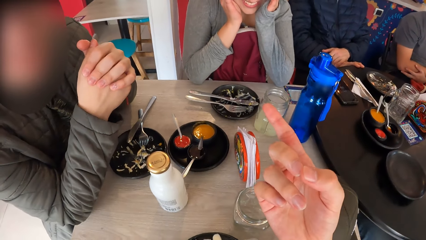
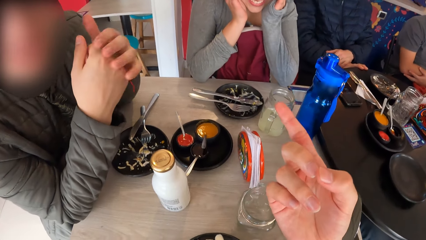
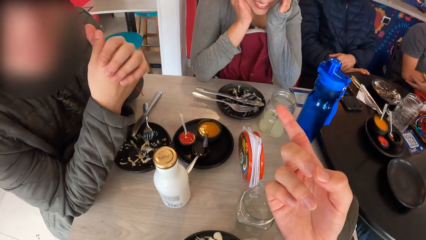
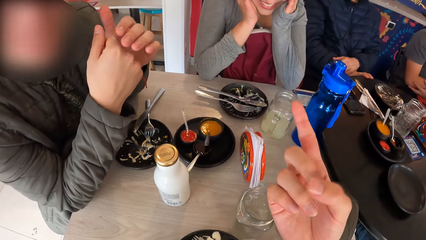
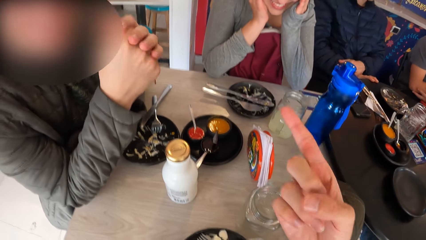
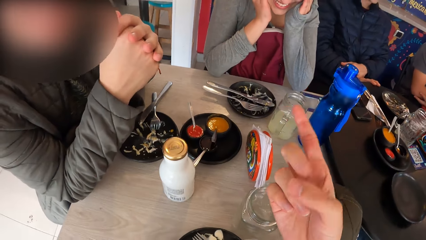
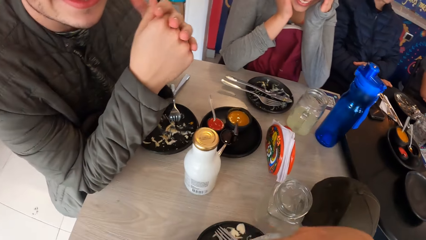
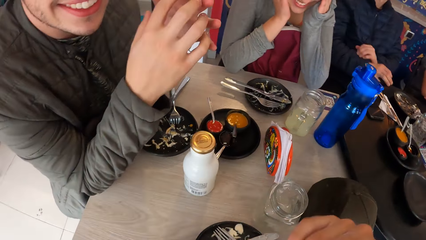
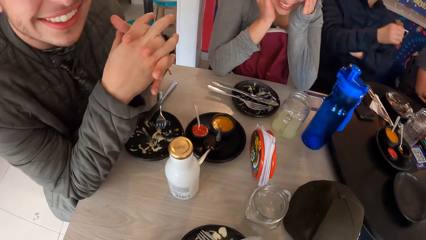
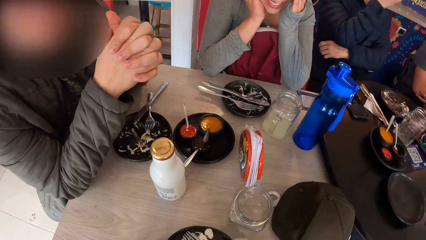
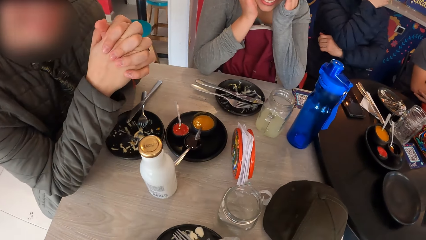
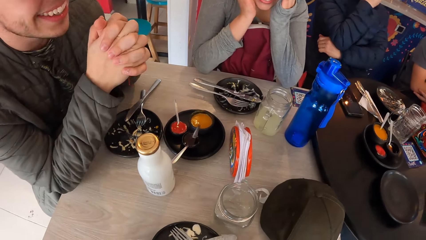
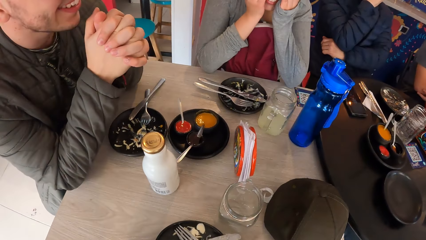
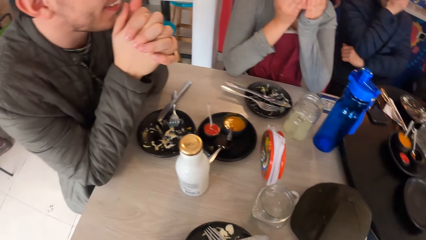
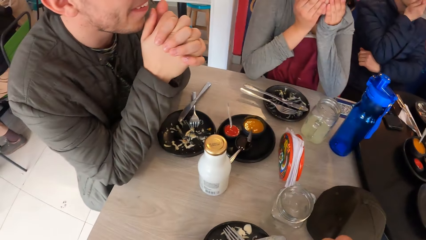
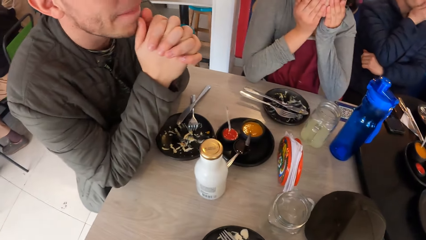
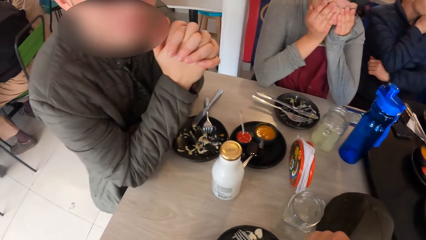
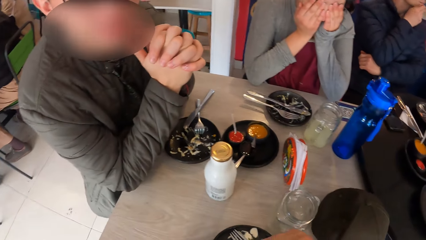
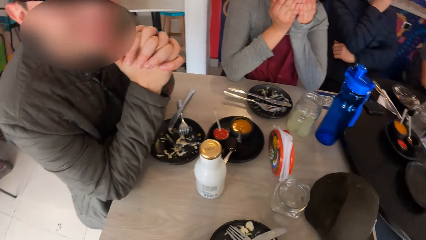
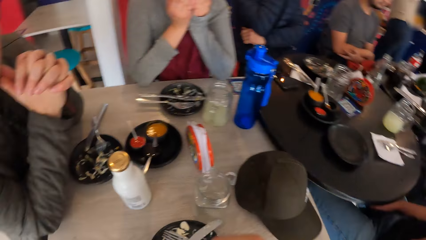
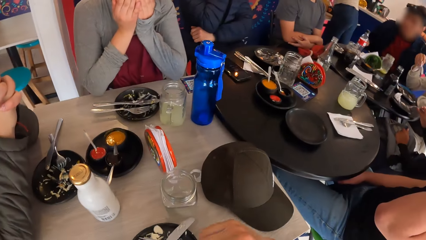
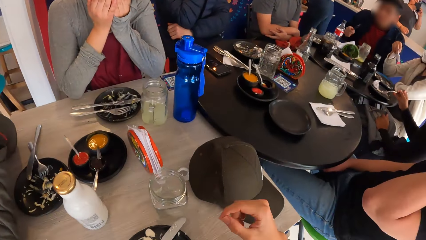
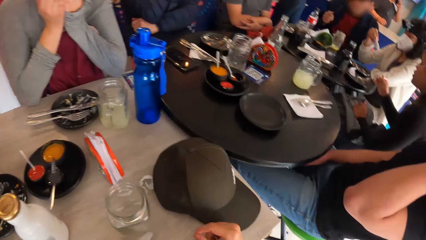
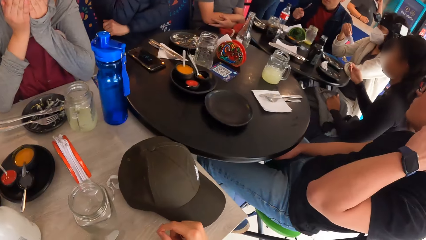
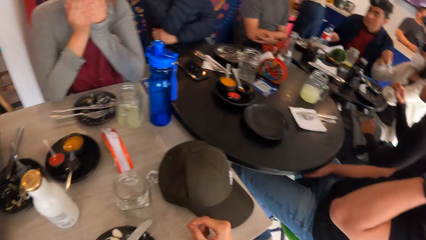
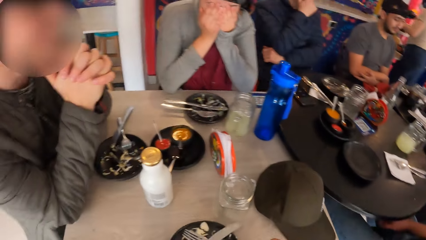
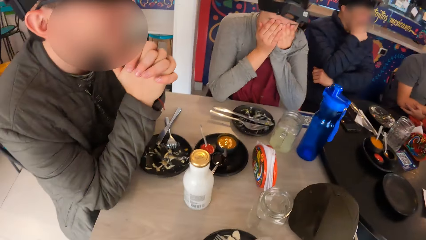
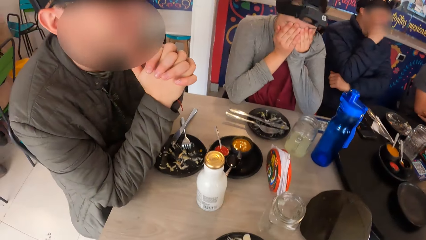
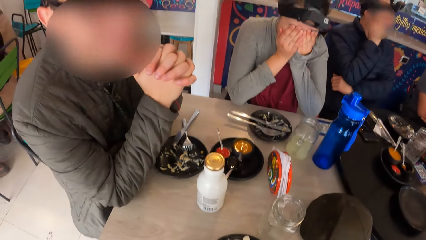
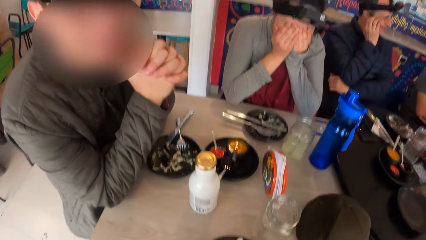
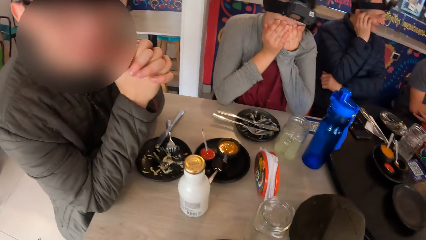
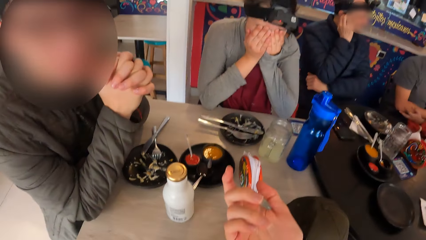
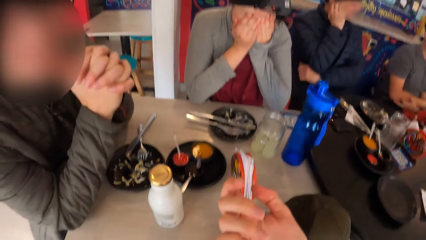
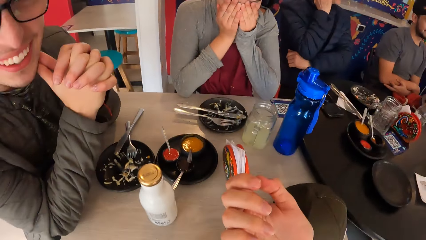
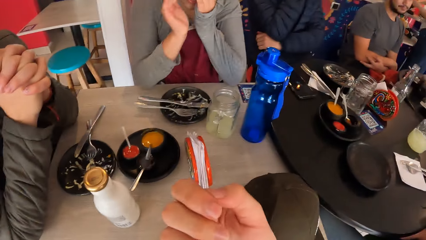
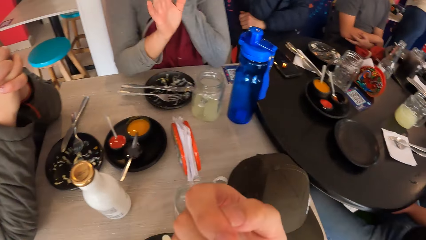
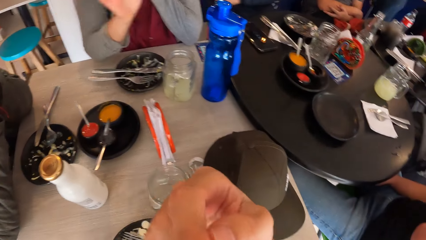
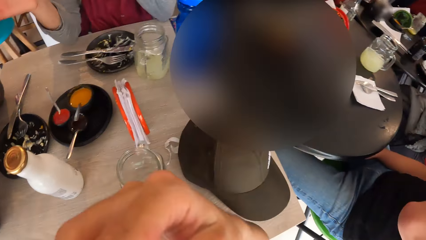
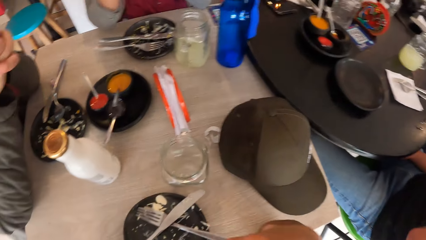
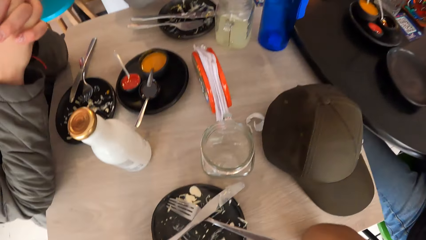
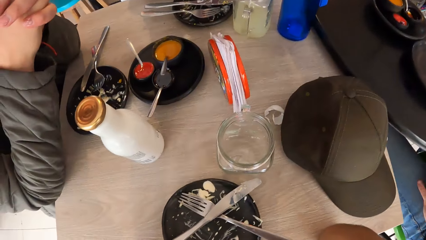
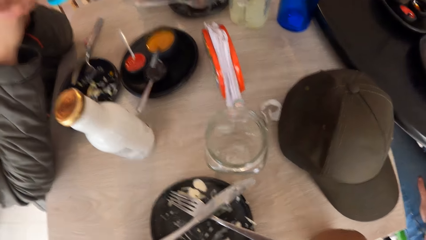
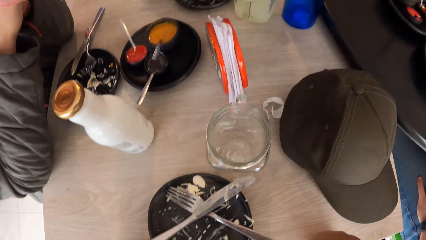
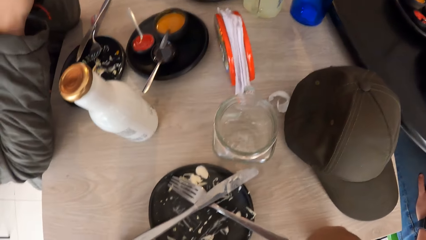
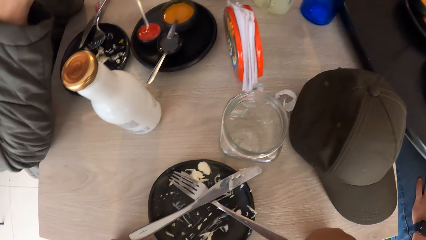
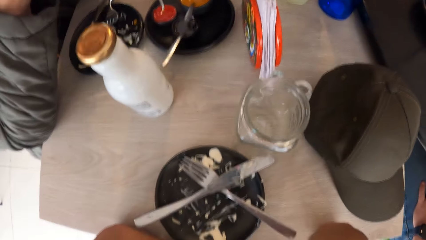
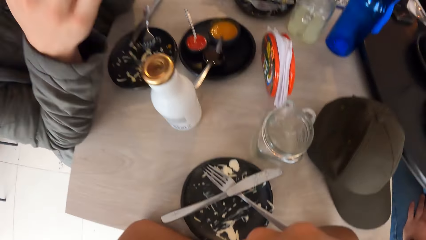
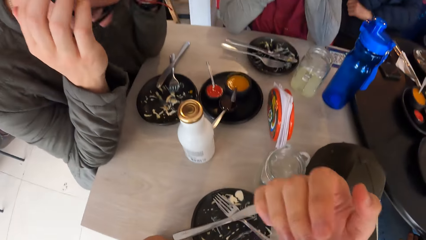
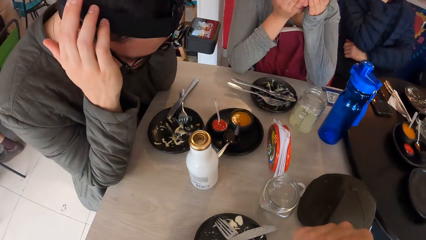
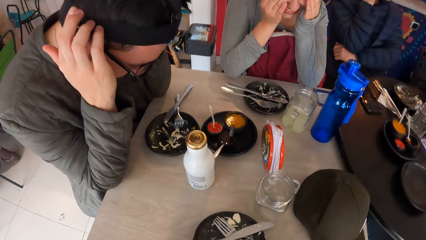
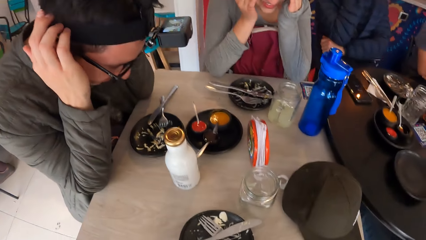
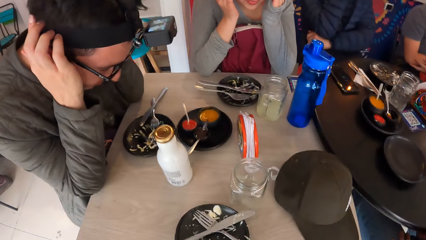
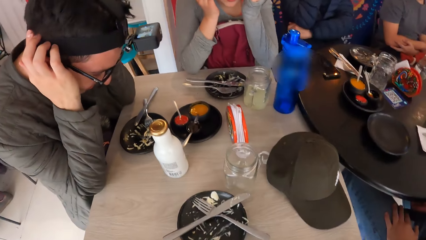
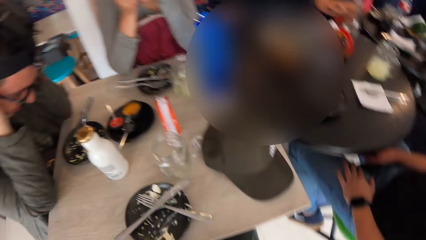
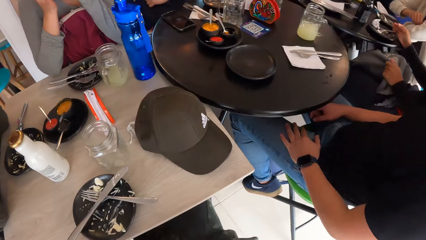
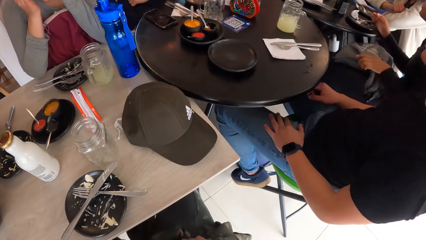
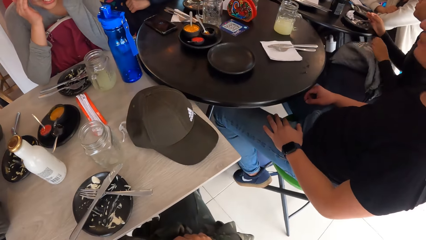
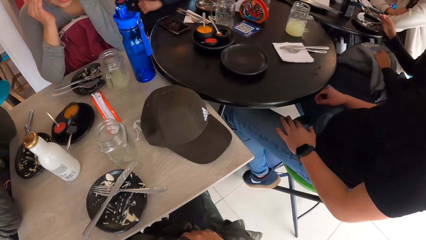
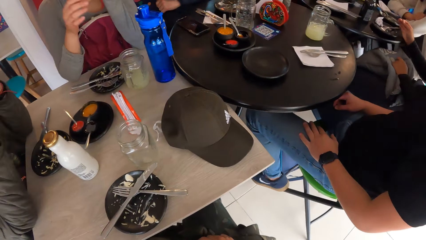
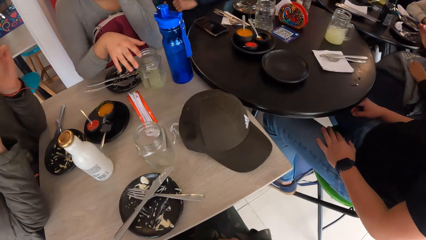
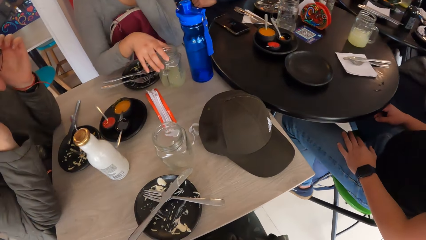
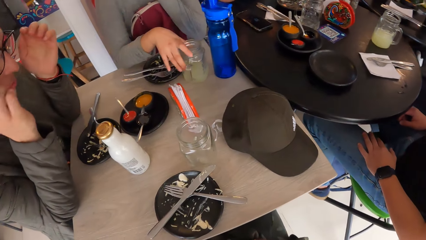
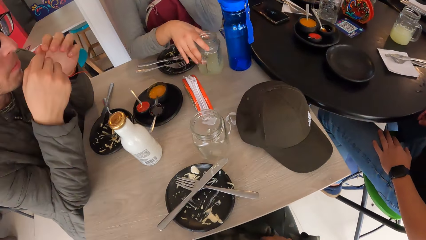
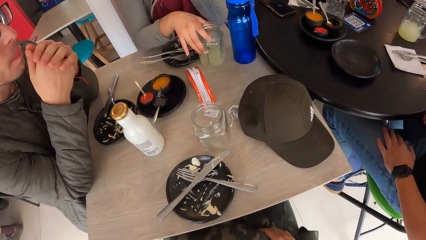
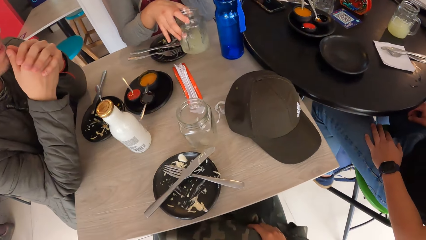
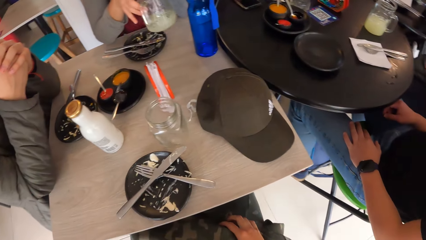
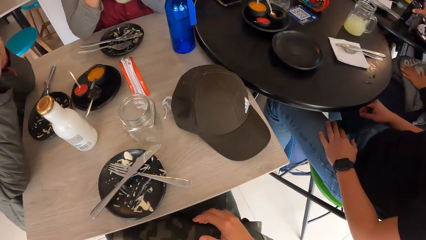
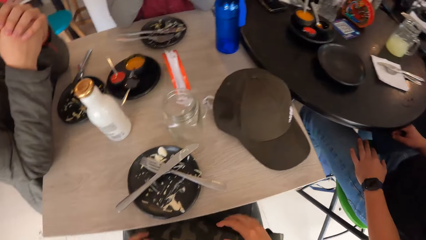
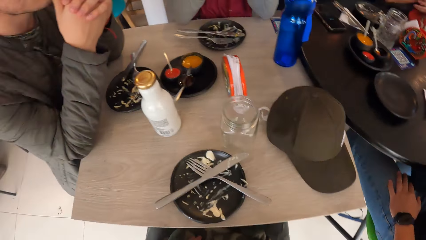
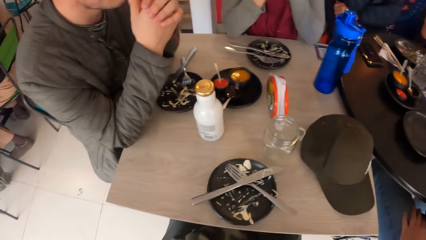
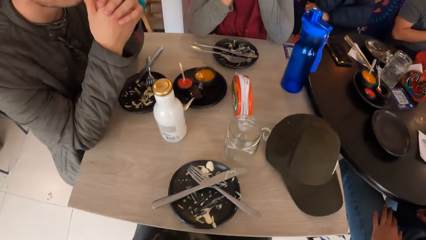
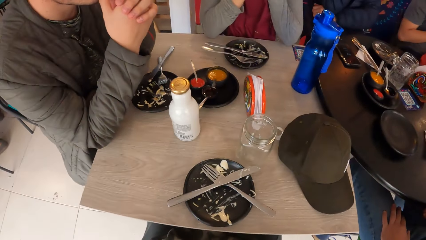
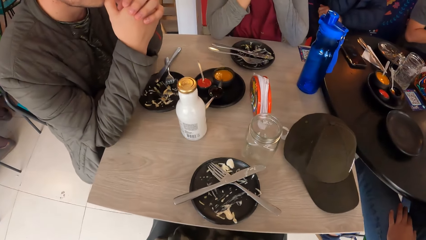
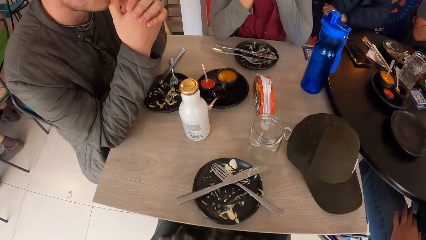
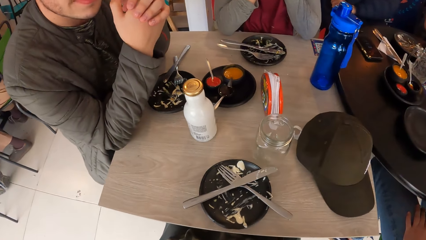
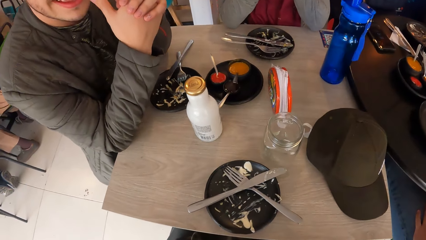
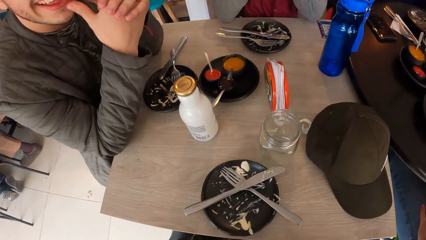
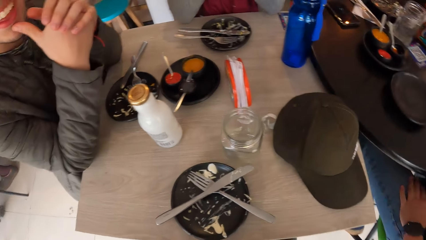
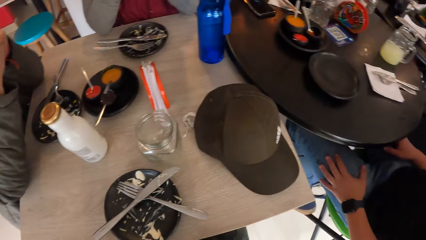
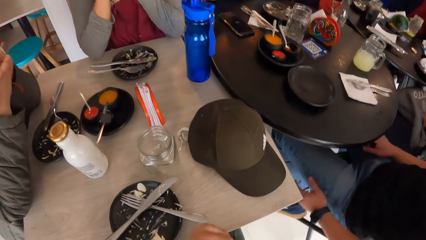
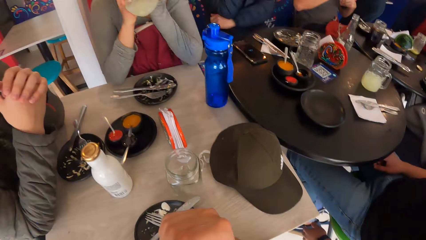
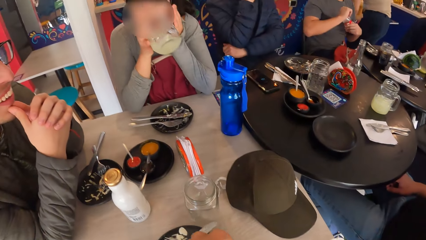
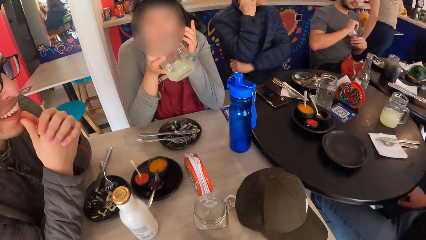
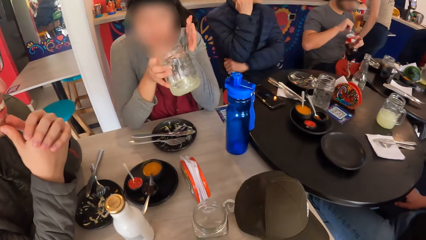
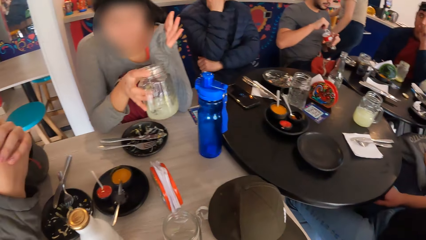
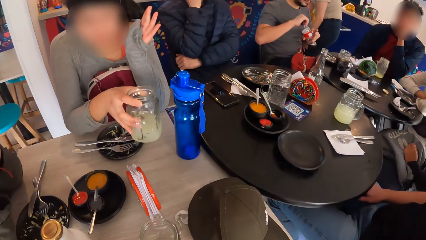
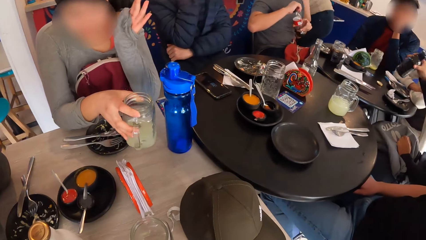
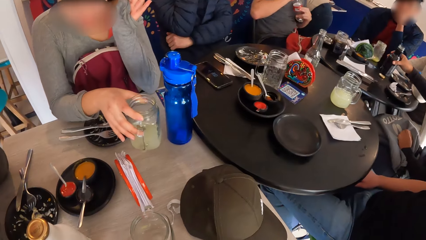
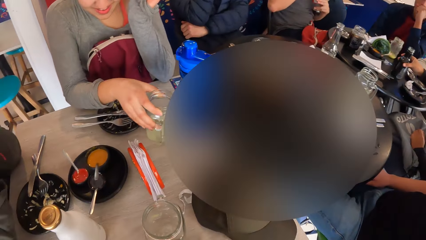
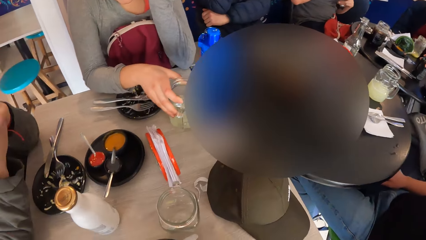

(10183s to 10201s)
The camera wearer points a hand. A woman covers her face. Another woman holds a tissue paper in her right hand. A third woman holds a fork in her right hand. The camera wearer looks around. The first woman waves her hand. The first woman picks up a cup from the table with her right hand. The camera wearer interacts with a man and the first woman. The first woman drinks juice from the cup in her right hand. The man opens a bottle of soda with both hands. The first woman drops the cup on the table with her right hand. The third woman drops a bottle on the table with her right hand.
